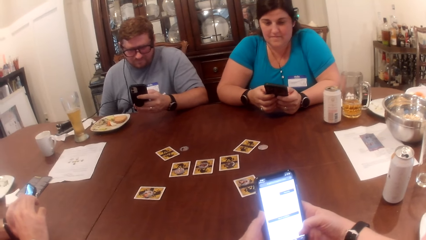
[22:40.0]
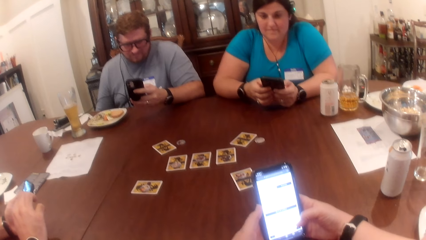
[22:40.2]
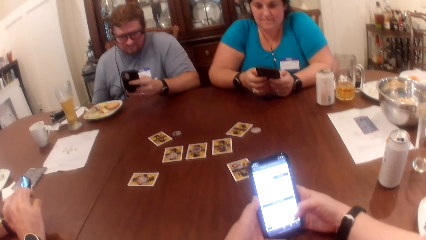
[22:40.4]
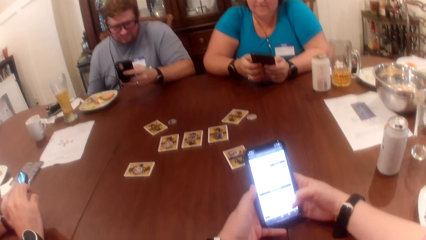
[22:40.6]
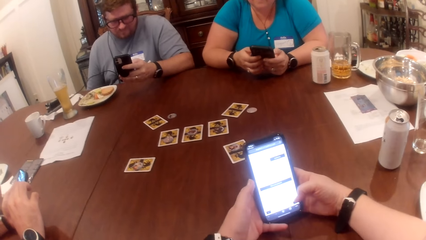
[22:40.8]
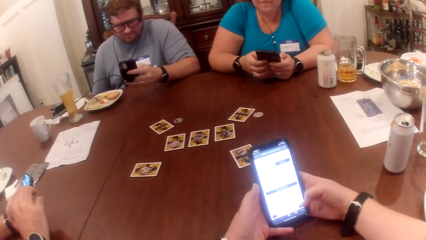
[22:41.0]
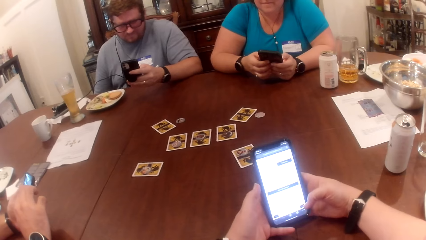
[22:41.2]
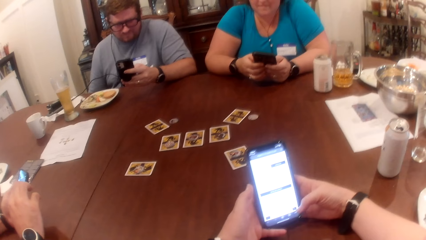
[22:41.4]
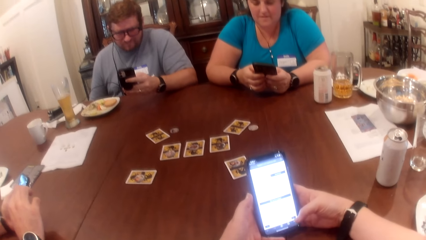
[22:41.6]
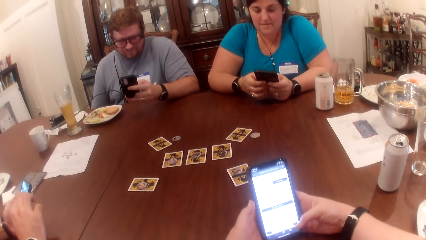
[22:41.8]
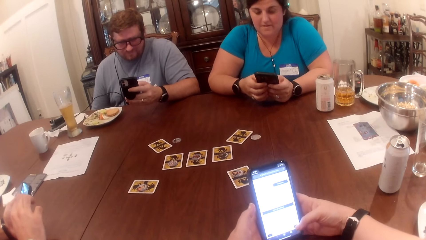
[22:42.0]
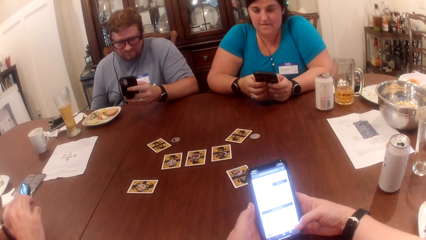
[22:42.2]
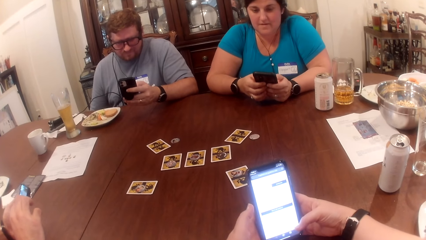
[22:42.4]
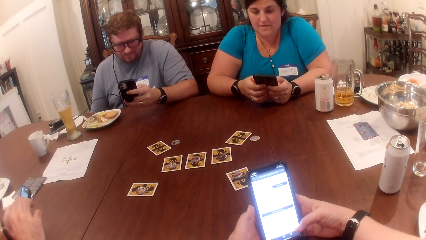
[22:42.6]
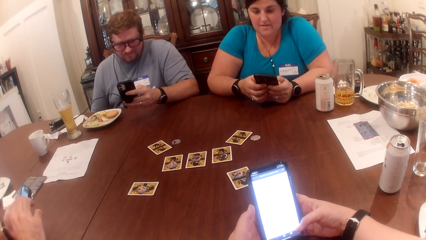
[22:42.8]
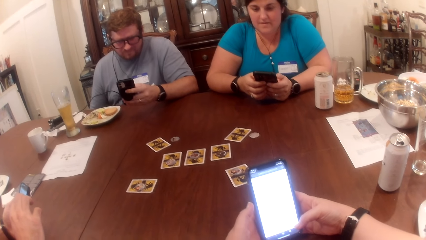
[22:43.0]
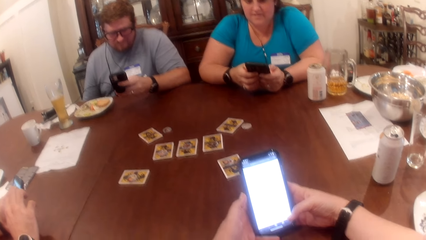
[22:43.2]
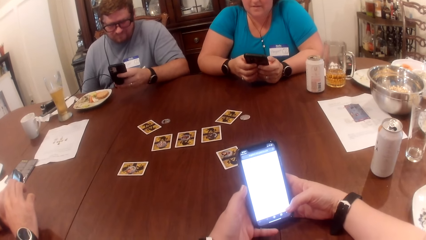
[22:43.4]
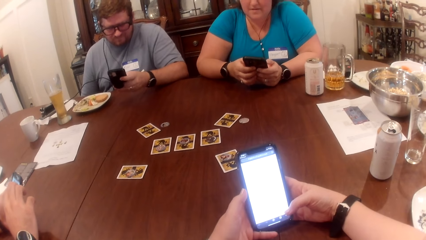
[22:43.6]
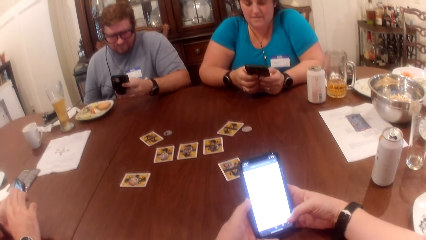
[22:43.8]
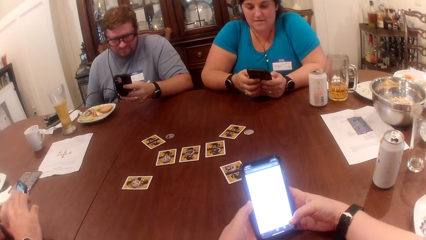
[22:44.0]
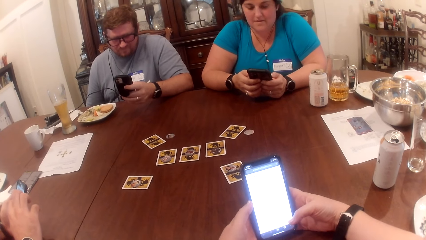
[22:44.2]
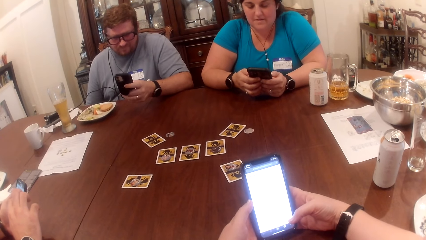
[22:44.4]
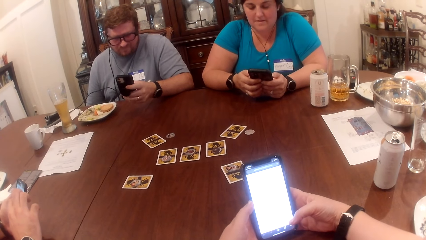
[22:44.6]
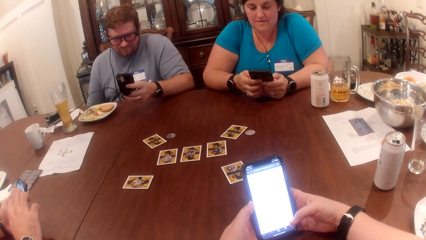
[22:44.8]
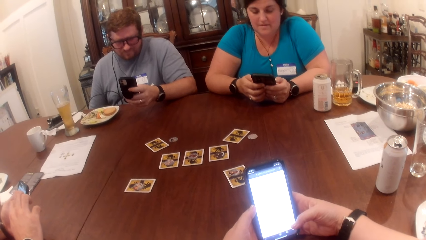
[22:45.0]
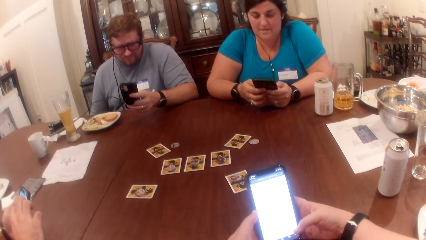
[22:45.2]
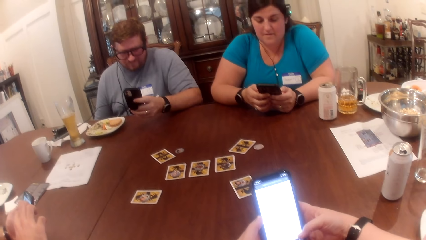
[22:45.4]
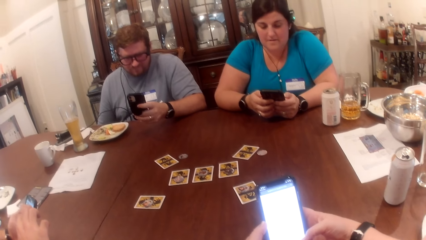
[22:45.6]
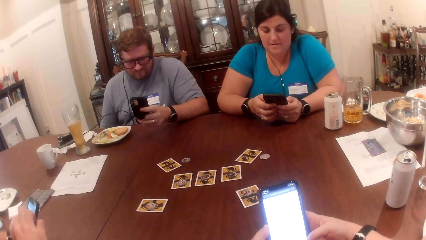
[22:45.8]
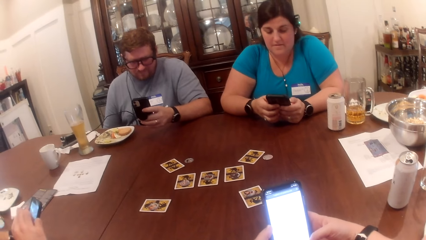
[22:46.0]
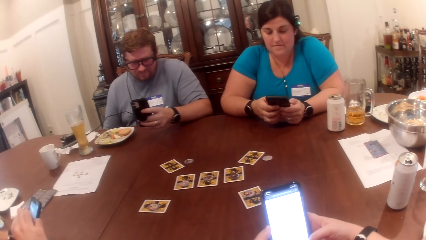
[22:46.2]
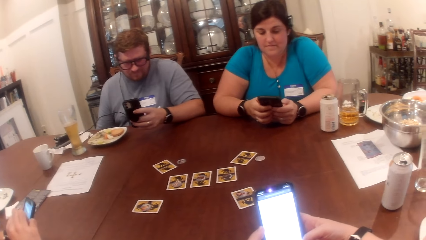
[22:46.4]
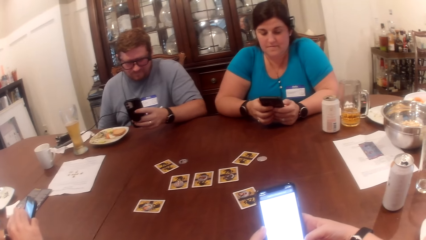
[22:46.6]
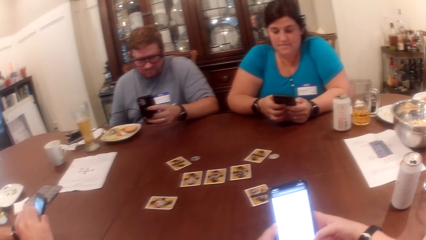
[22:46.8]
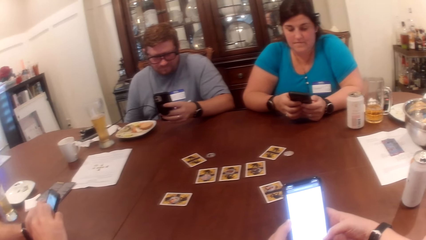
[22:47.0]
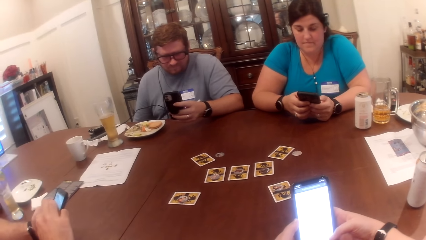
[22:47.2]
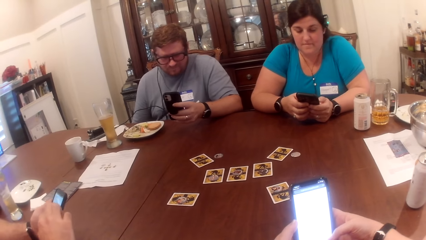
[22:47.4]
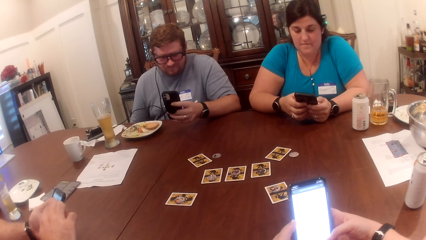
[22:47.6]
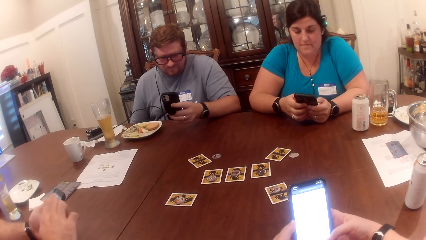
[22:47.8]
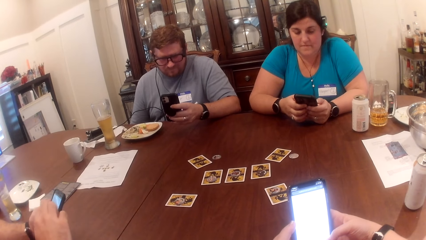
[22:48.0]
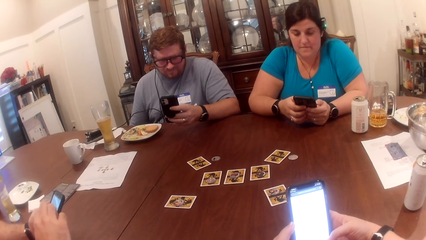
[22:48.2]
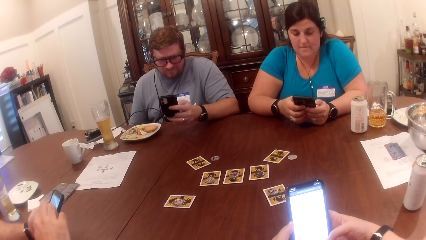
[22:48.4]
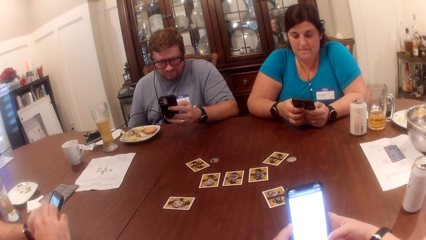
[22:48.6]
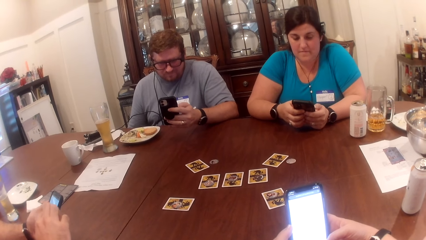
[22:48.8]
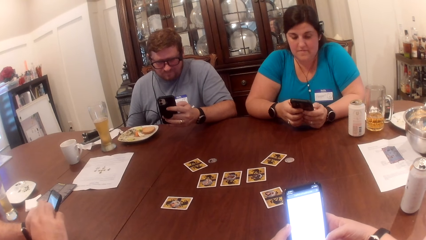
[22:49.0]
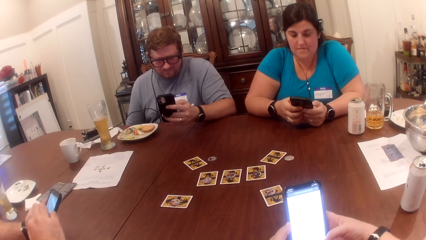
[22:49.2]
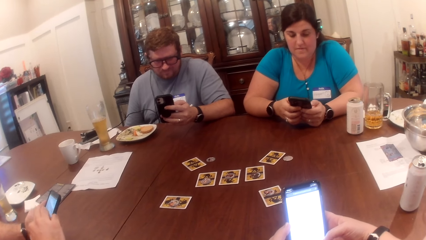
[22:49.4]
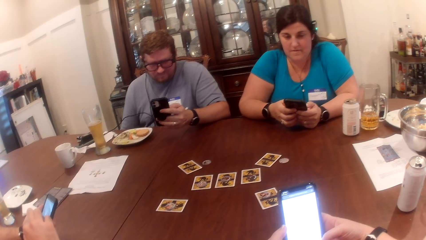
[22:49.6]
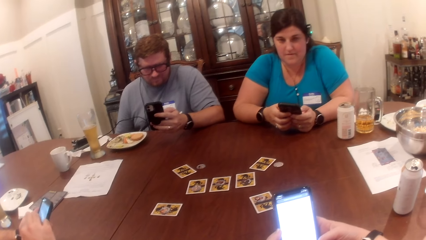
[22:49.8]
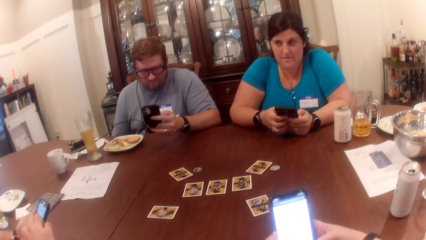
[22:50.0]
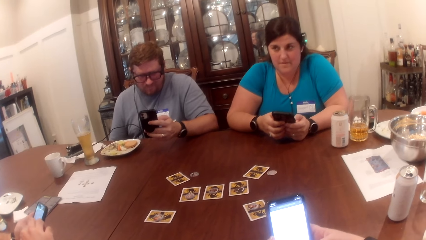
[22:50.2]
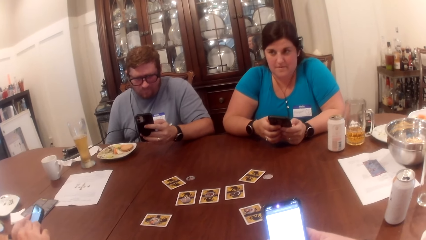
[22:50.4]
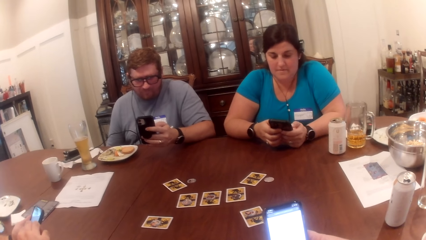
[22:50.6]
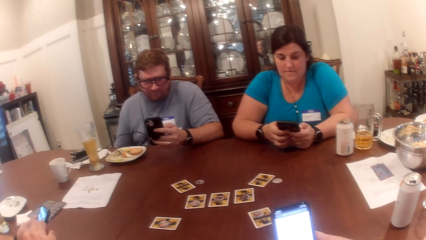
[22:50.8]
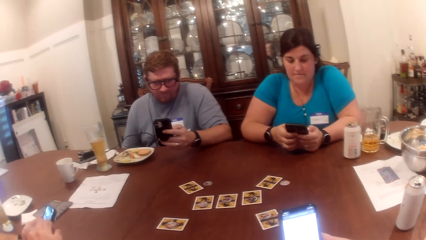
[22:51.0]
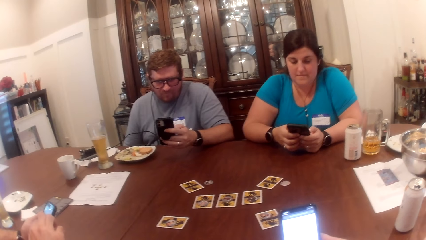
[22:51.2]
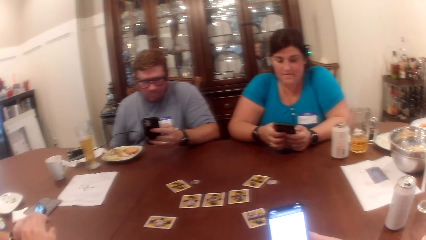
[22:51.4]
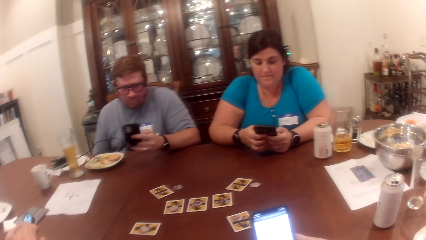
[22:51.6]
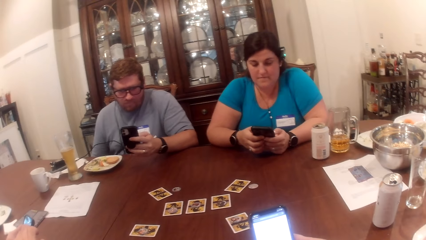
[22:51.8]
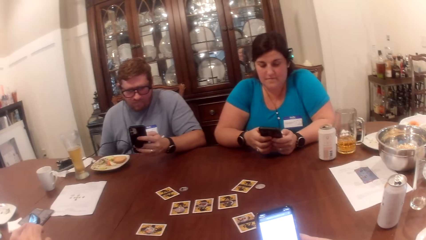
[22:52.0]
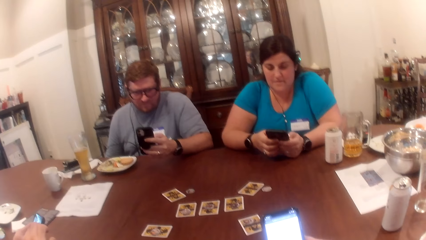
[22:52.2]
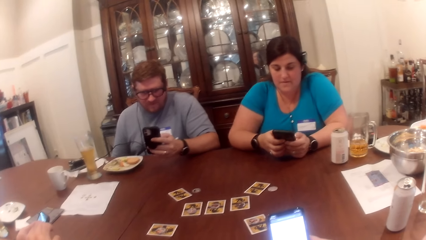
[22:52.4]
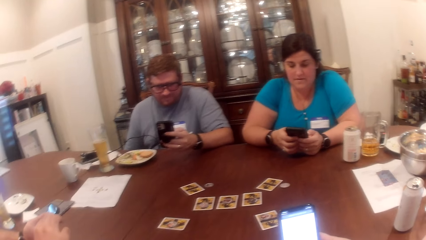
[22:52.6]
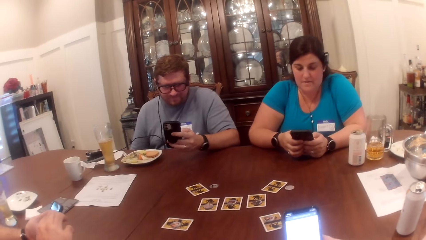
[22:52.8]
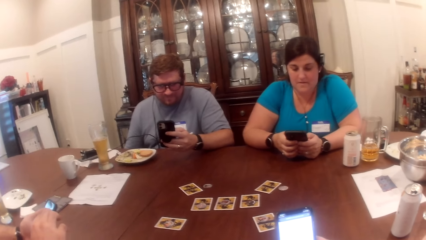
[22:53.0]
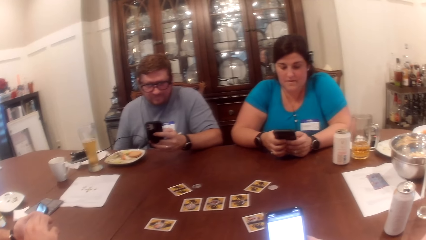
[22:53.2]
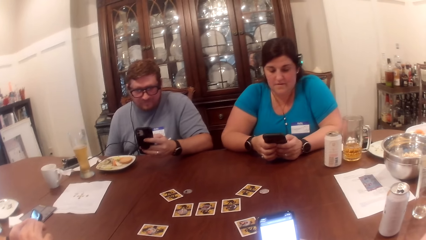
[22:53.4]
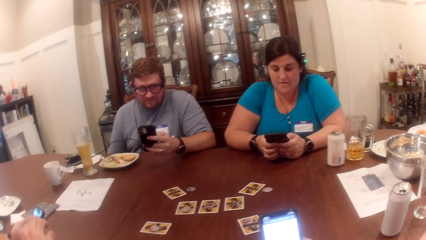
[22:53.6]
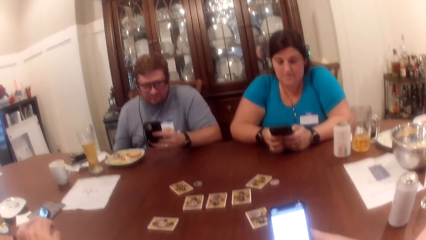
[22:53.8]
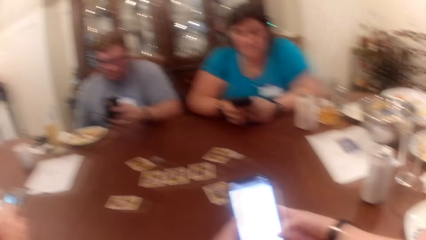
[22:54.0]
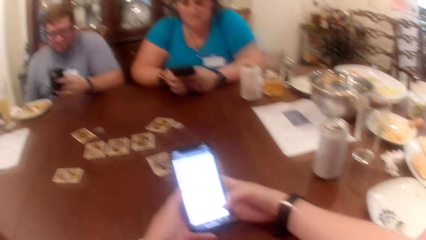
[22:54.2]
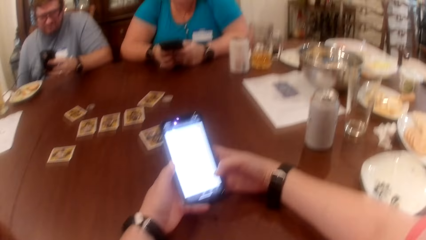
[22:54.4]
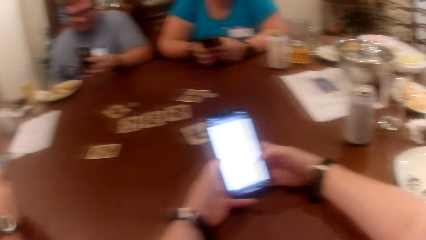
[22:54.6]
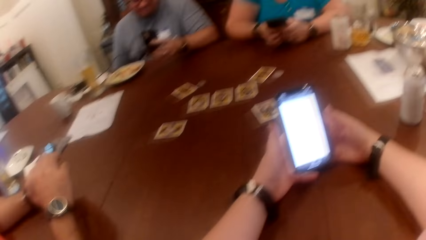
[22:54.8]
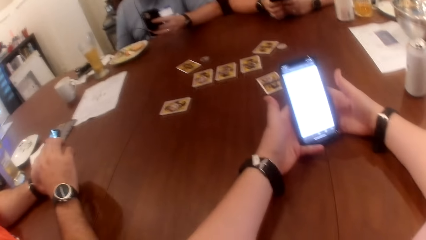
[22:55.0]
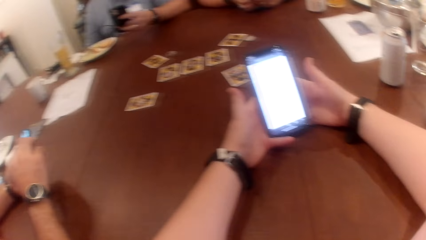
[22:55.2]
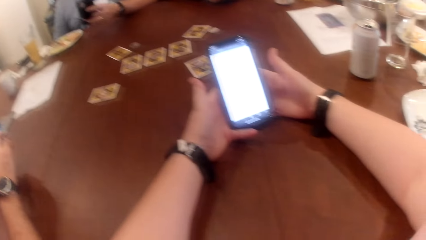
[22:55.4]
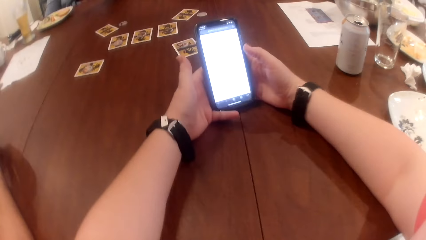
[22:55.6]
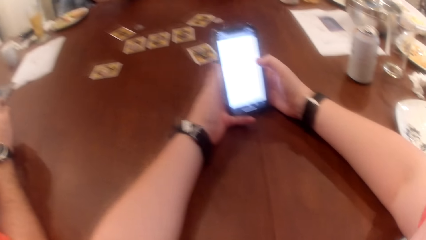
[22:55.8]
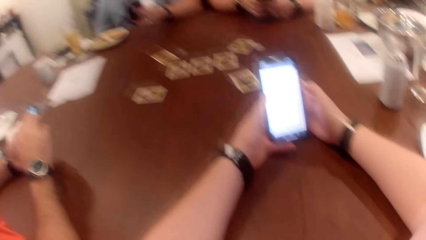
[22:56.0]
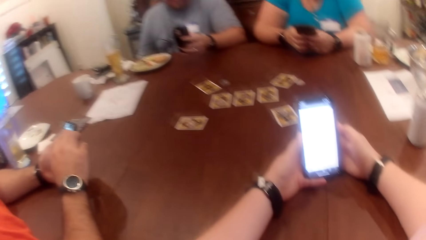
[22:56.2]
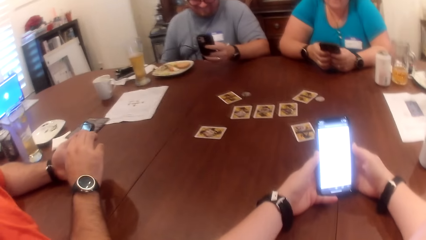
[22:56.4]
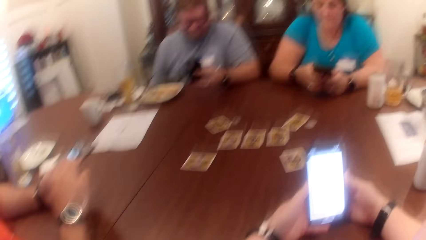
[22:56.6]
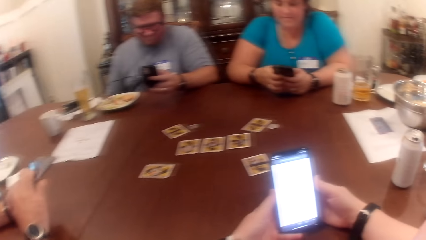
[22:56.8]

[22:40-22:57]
A man operates a phone in his left hand with his right hand.
